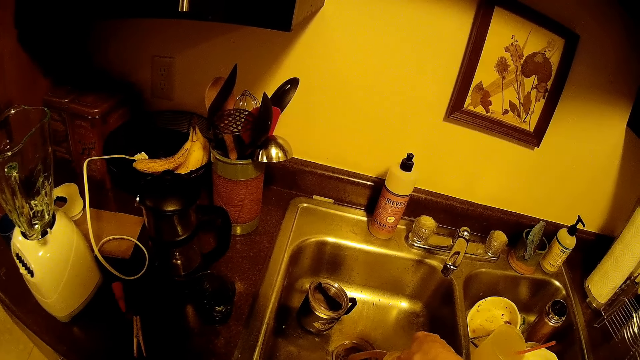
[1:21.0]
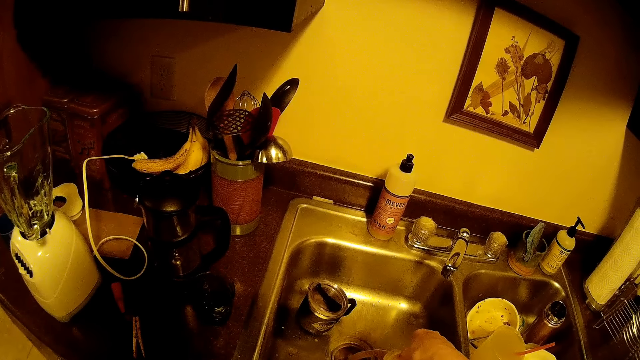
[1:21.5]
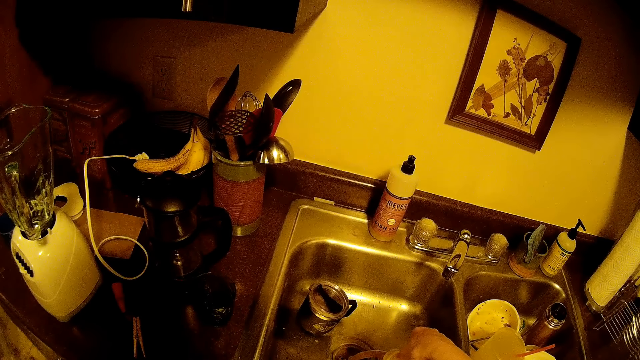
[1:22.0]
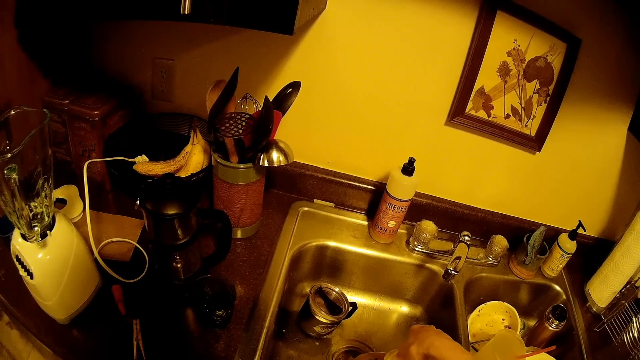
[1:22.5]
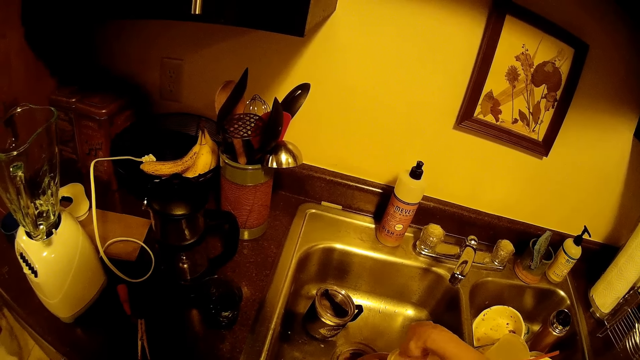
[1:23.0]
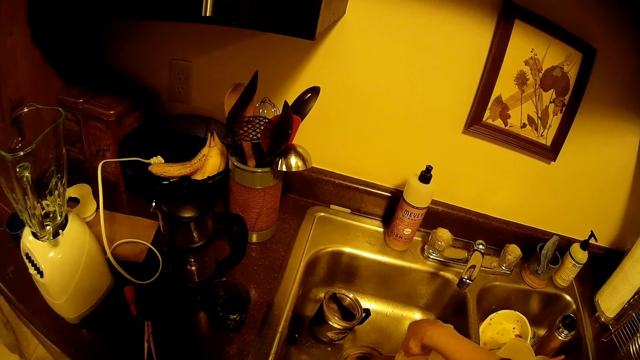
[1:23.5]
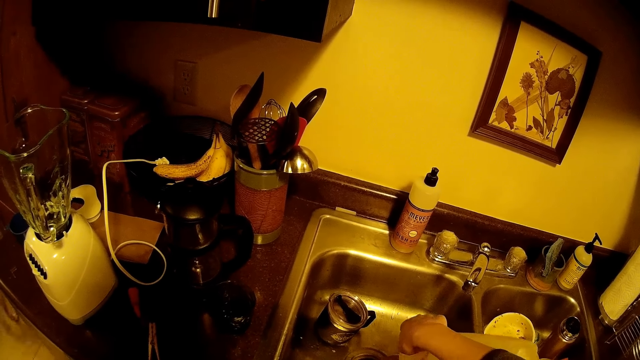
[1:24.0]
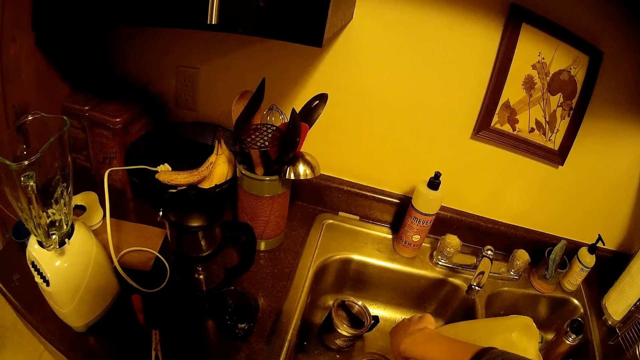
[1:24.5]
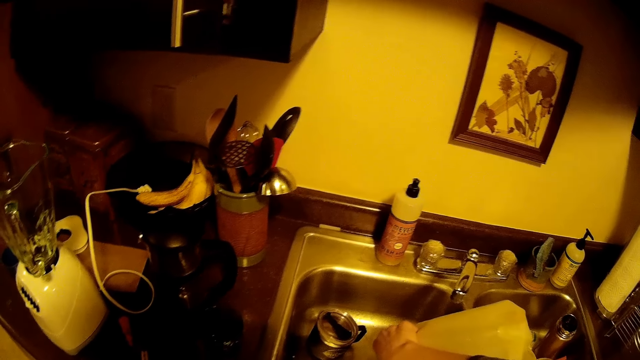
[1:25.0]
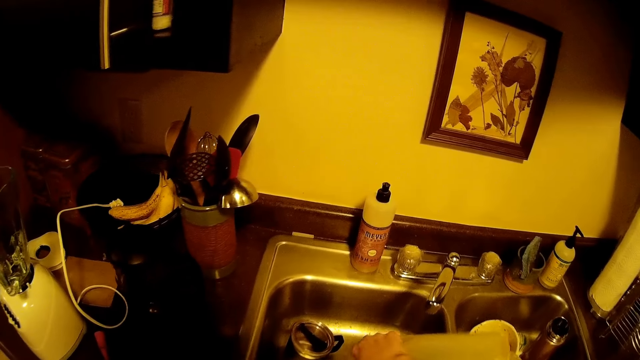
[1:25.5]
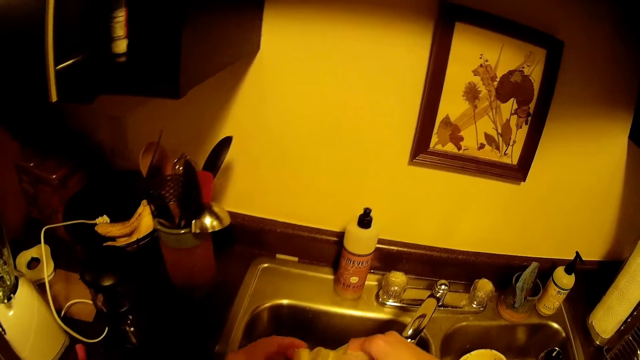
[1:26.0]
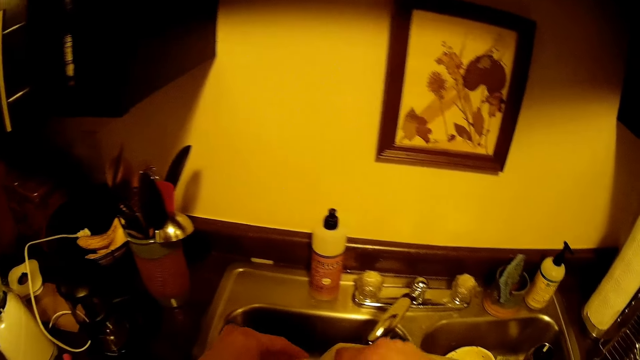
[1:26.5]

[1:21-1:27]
The camera wearer closes the bottle of juice with both hands.

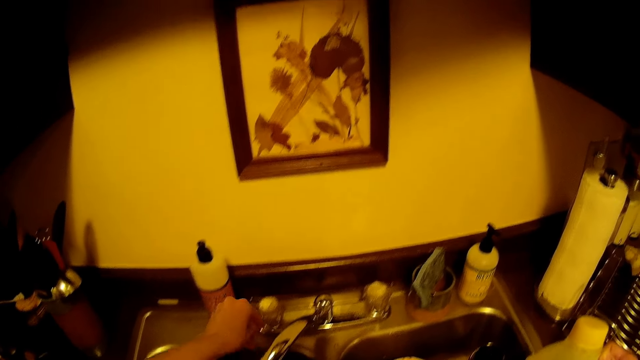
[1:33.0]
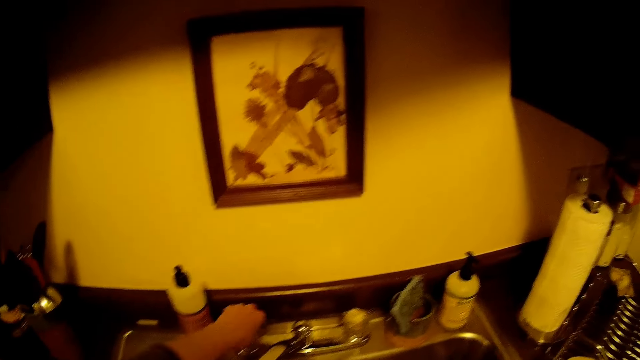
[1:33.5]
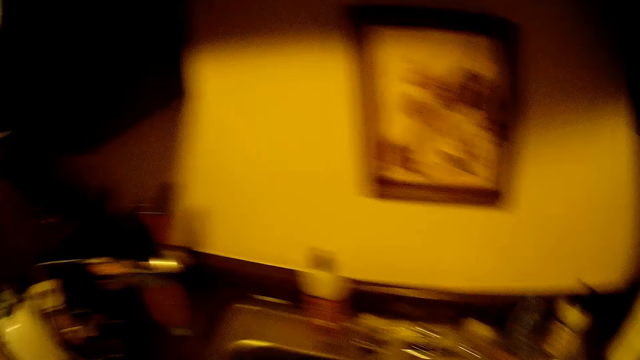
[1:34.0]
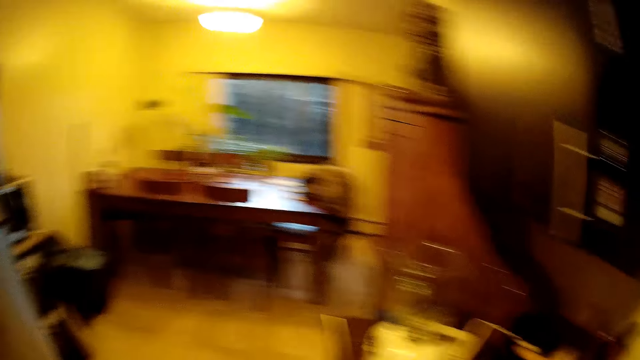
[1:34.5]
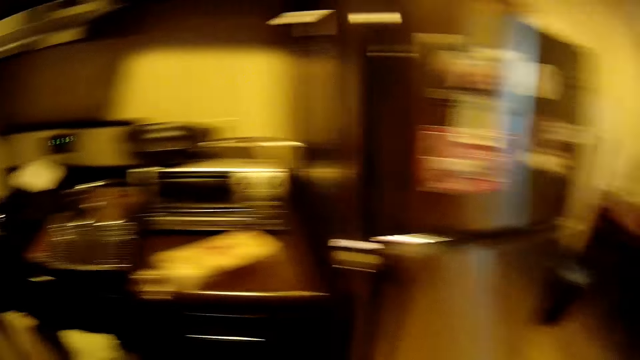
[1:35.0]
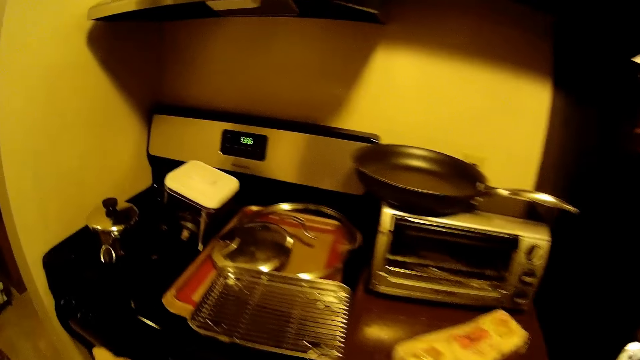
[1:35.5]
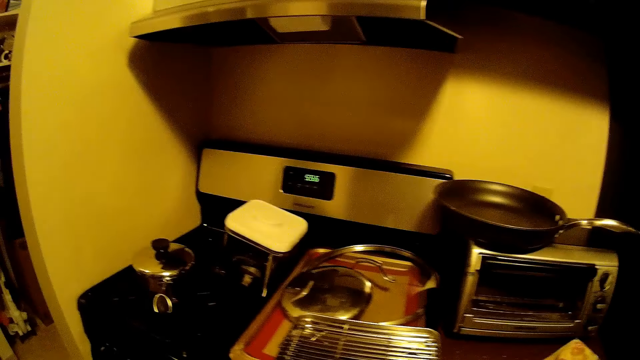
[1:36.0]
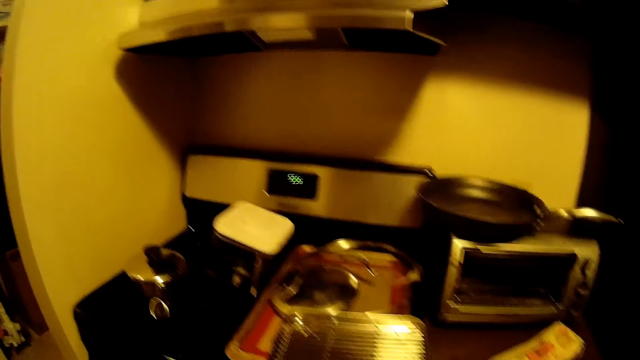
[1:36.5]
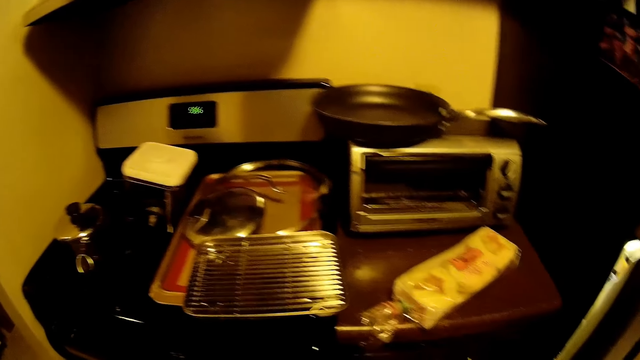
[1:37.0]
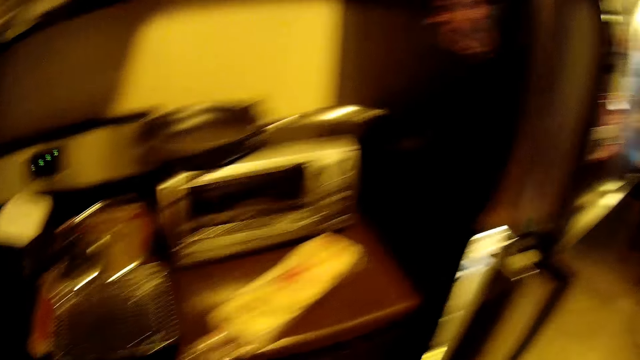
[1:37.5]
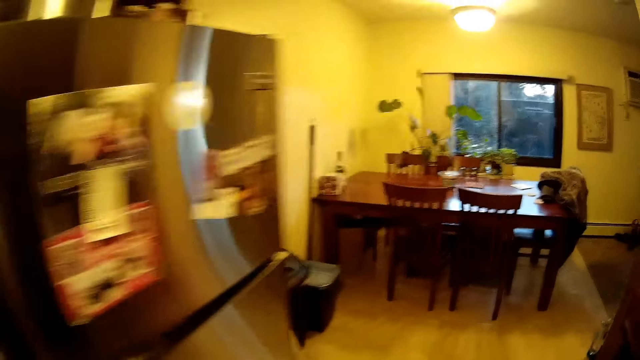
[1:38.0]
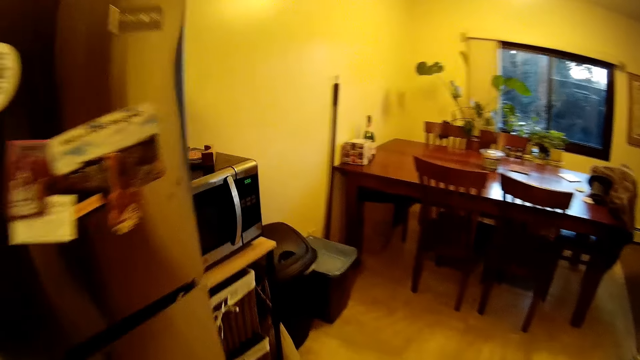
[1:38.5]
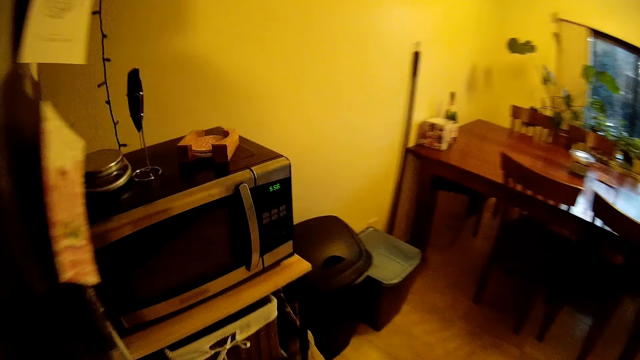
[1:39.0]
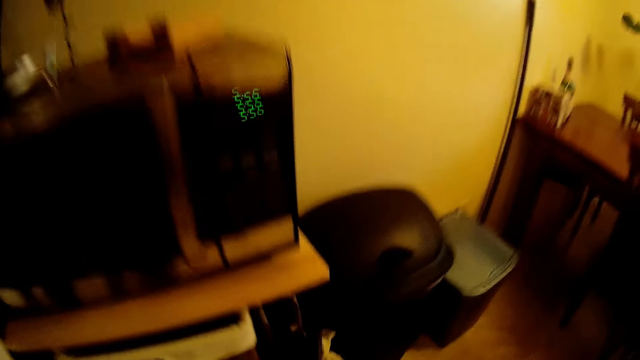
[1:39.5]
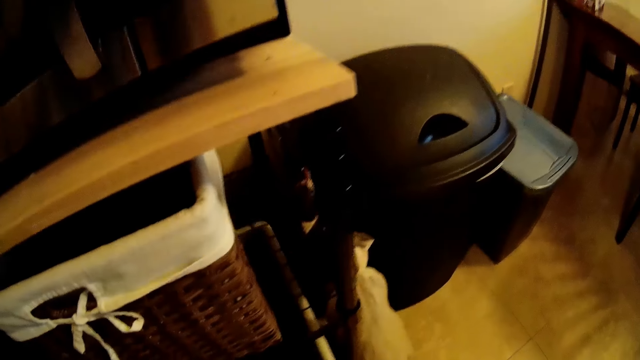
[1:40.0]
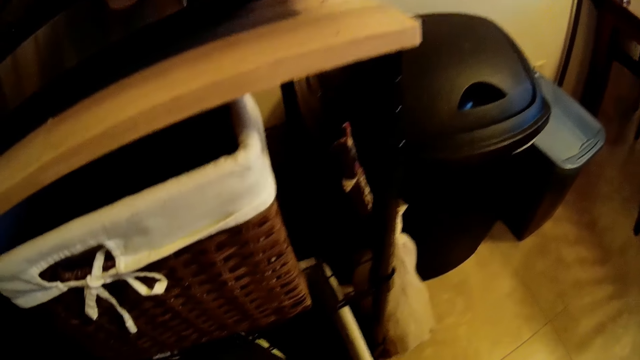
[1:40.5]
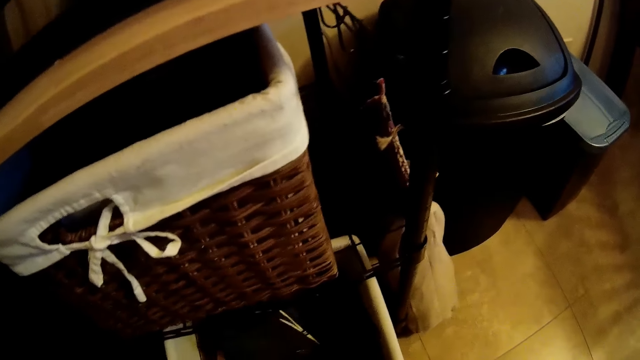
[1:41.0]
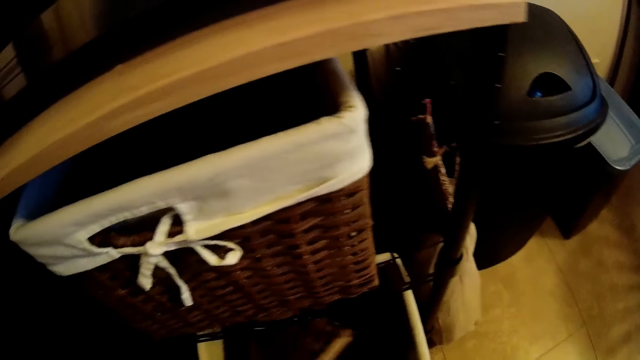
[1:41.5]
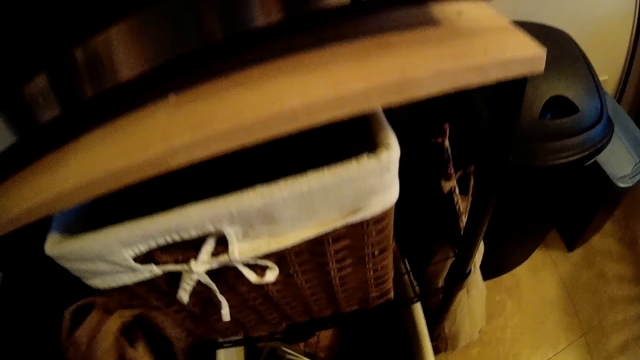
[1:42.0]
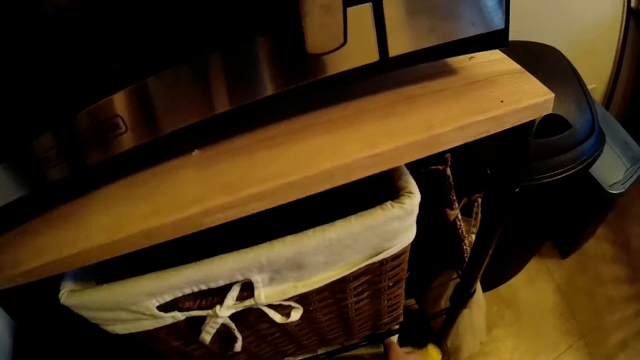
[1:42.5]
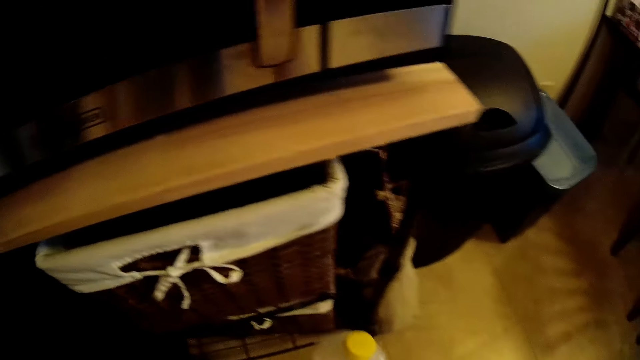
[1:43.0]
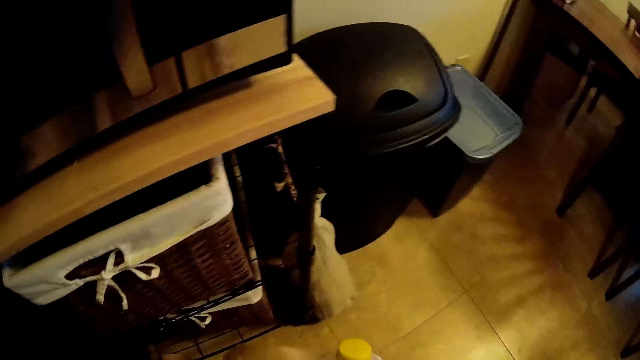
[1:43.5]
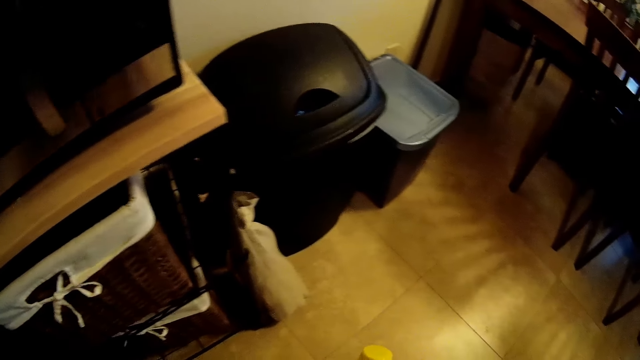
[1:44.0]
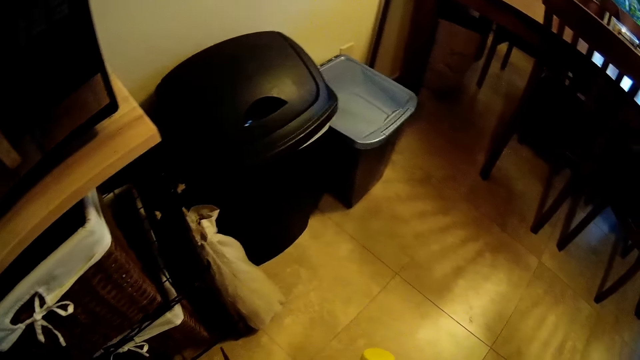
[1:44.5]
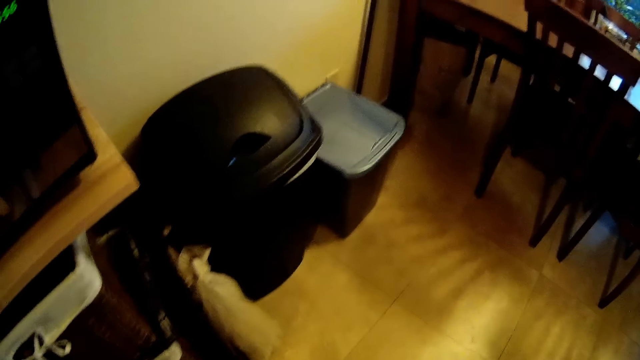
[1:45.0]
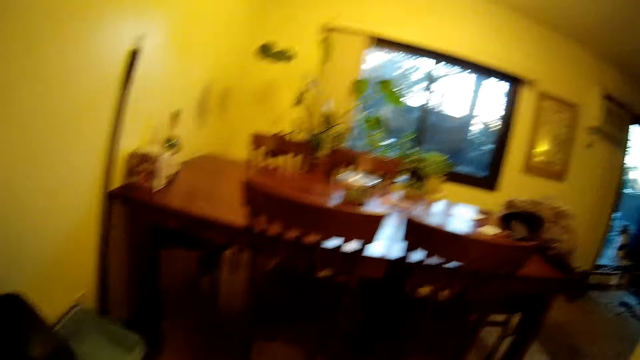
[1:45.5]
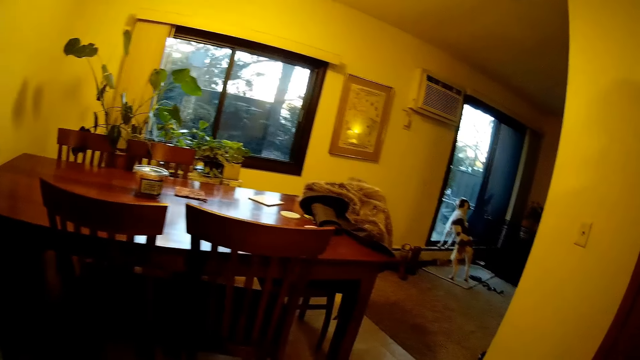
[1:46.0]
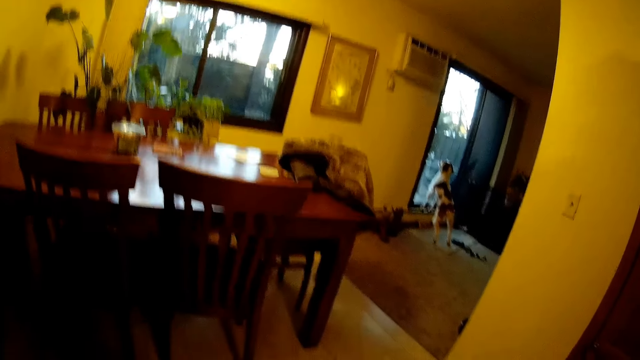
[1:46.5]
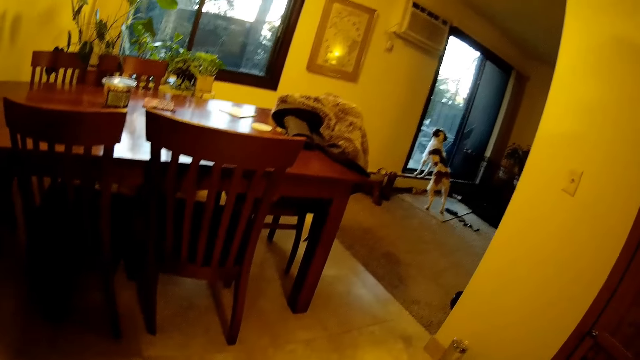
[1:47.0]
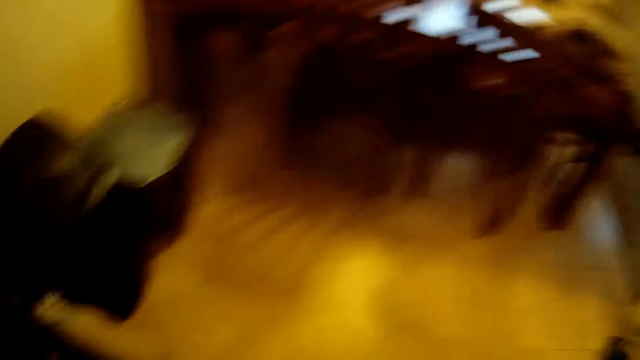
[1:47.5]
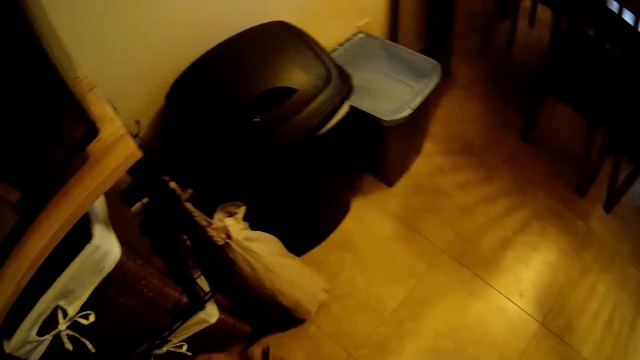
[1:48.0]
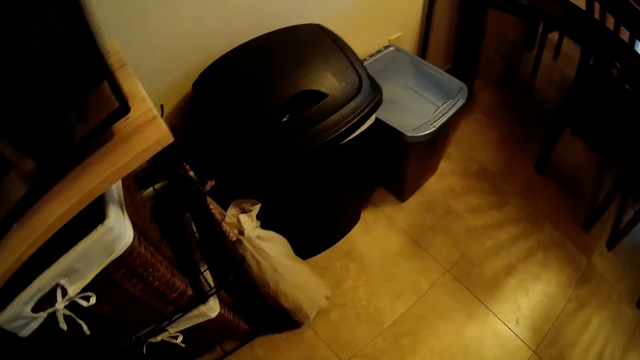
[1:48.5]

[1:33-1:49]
The camera wearer closes the tap by the kitchen sink with his left hand. He walks around the kitchen. He pulls out a drawer in the kitchen with his right hand. He pulls out a bag from the drawer with his left hand. He pushes in the drawer with his right hand. He picks the jerrycan. He opens the bag with both hands. A dog stares through a door.
